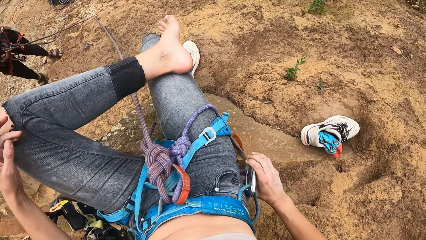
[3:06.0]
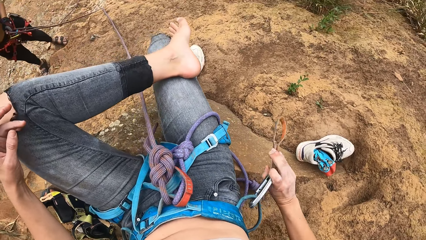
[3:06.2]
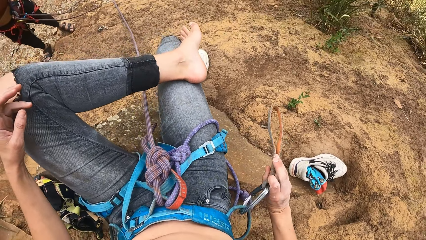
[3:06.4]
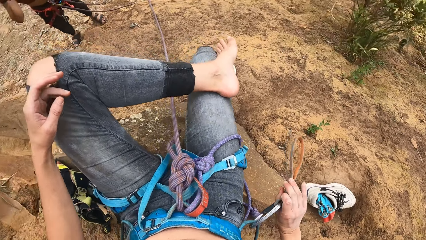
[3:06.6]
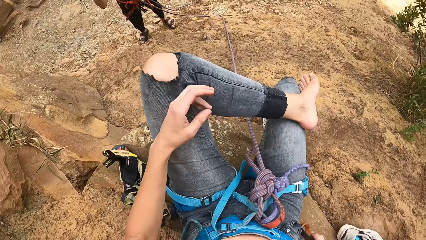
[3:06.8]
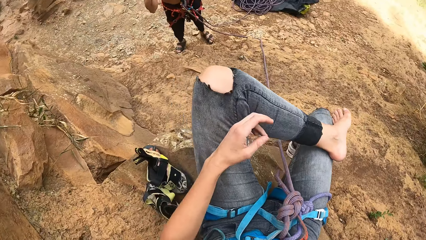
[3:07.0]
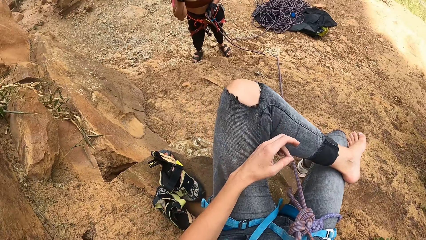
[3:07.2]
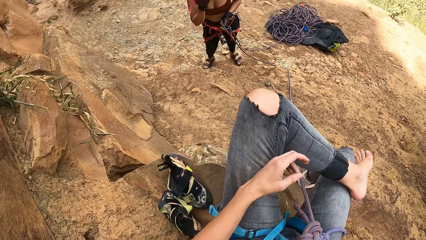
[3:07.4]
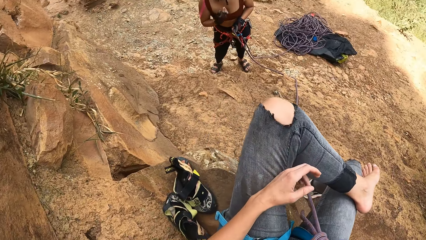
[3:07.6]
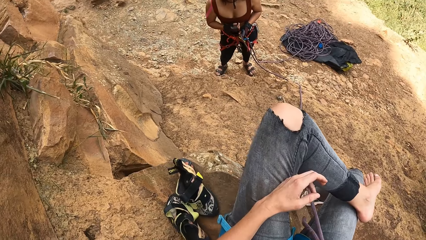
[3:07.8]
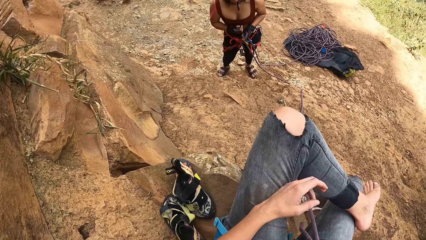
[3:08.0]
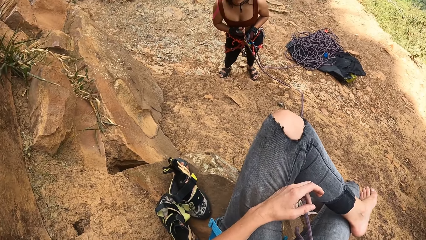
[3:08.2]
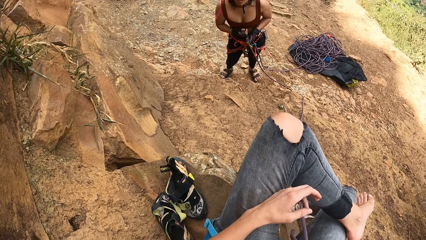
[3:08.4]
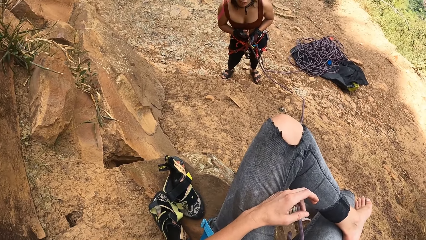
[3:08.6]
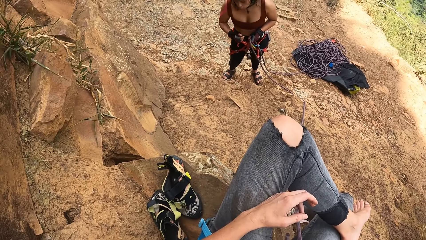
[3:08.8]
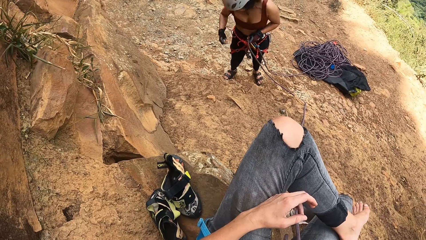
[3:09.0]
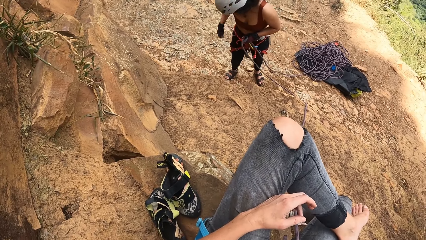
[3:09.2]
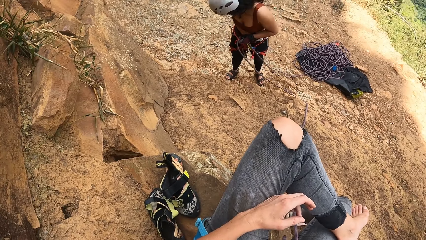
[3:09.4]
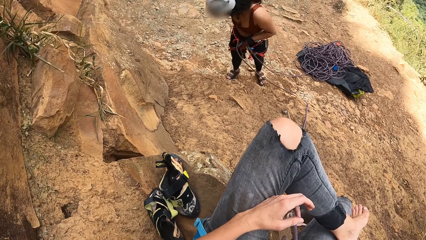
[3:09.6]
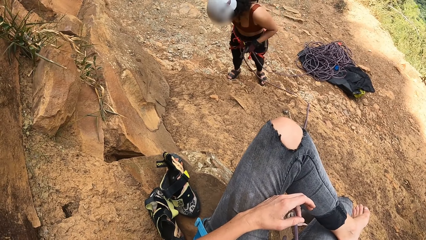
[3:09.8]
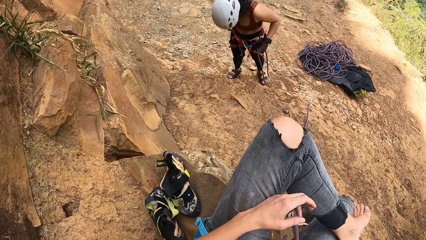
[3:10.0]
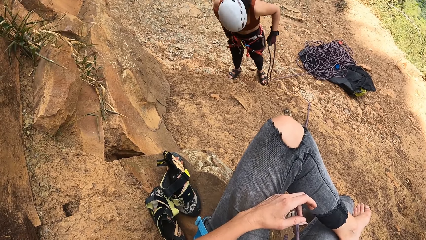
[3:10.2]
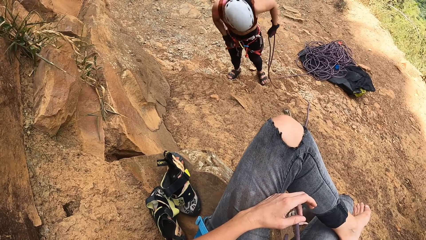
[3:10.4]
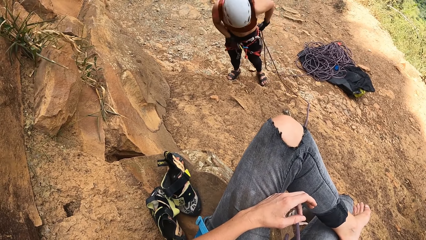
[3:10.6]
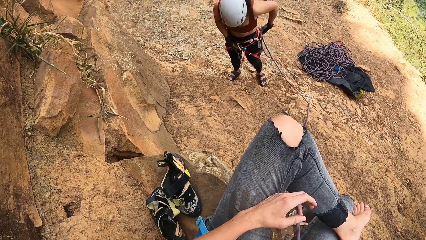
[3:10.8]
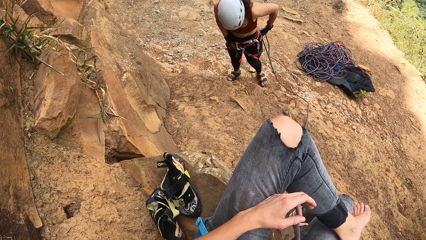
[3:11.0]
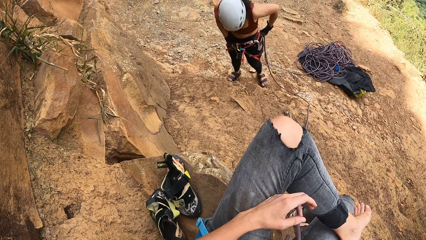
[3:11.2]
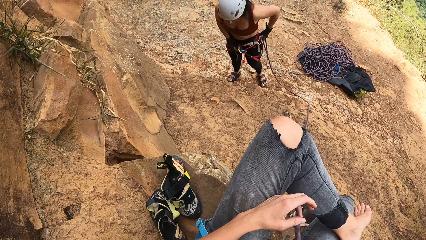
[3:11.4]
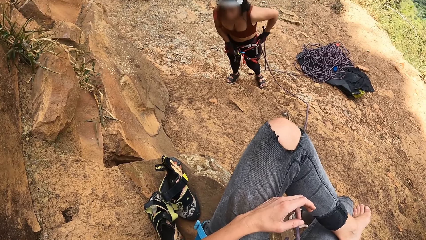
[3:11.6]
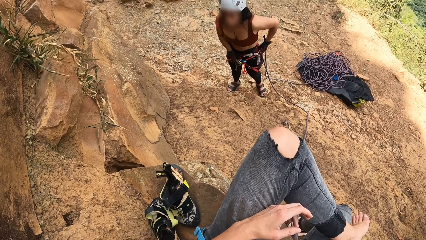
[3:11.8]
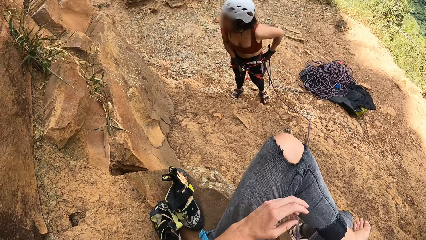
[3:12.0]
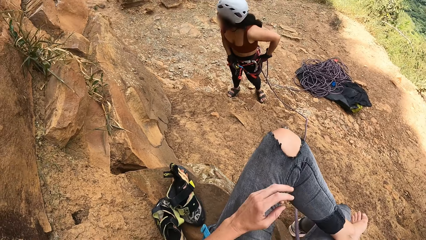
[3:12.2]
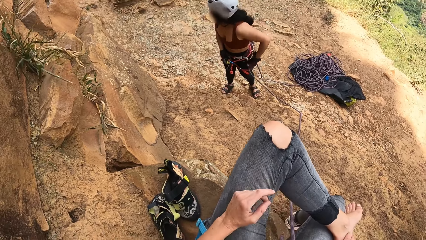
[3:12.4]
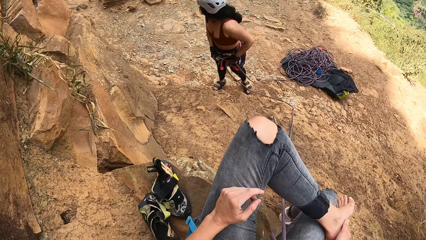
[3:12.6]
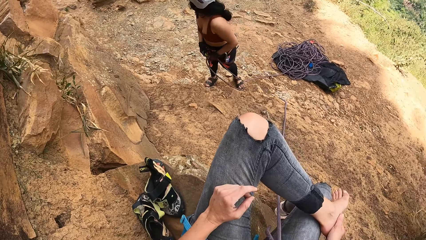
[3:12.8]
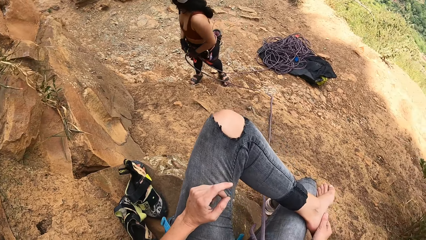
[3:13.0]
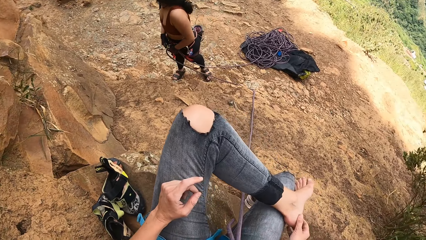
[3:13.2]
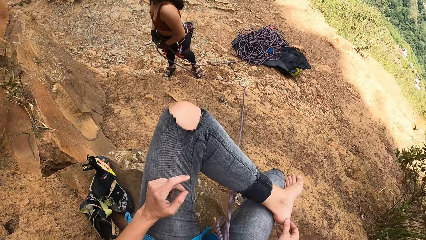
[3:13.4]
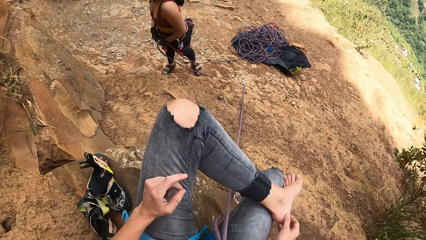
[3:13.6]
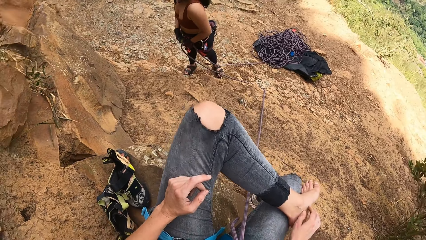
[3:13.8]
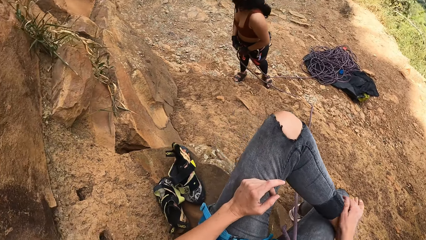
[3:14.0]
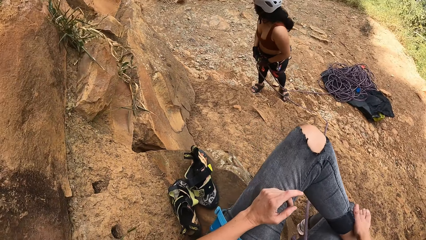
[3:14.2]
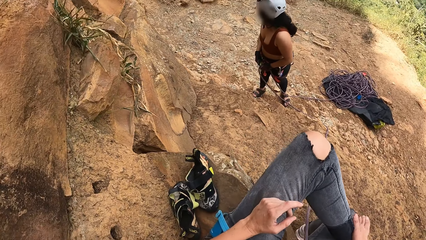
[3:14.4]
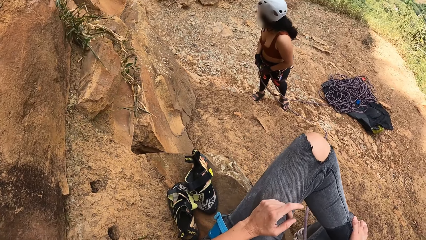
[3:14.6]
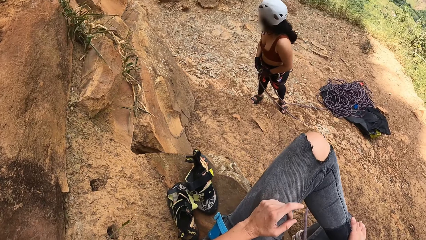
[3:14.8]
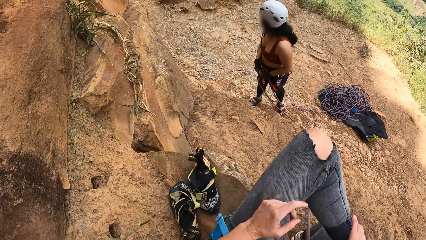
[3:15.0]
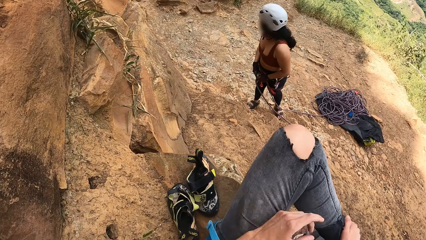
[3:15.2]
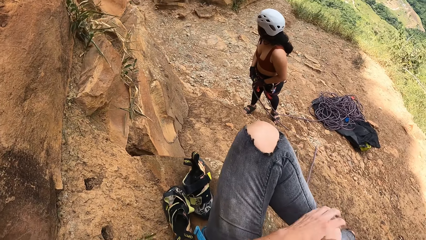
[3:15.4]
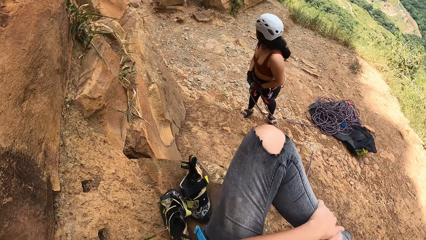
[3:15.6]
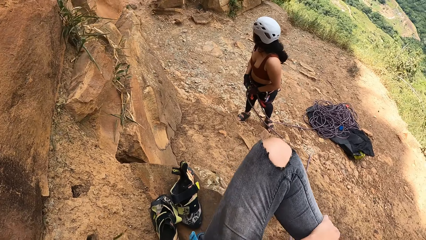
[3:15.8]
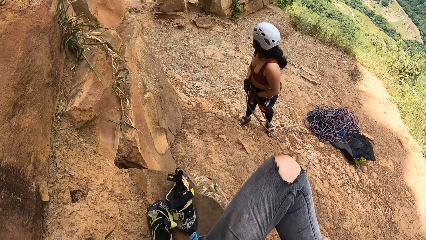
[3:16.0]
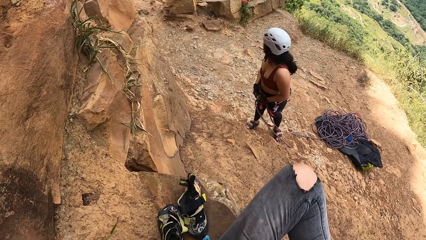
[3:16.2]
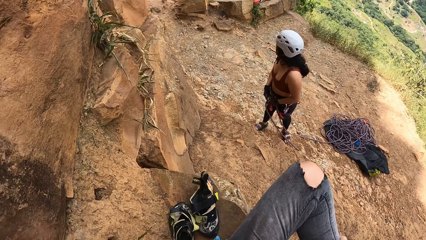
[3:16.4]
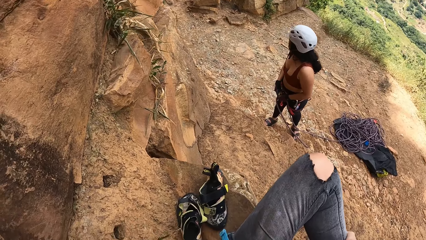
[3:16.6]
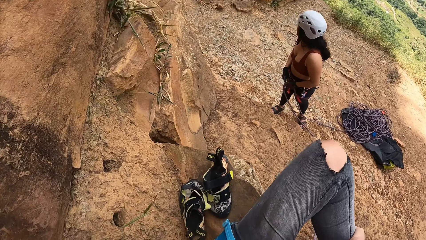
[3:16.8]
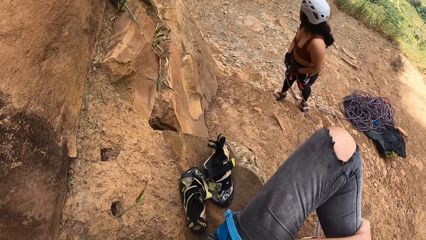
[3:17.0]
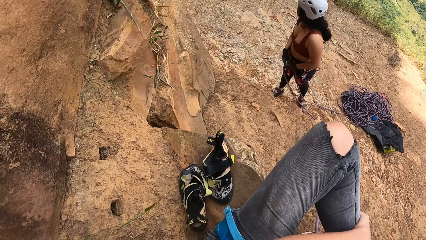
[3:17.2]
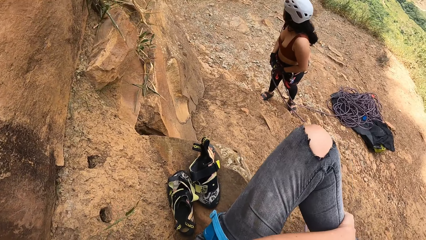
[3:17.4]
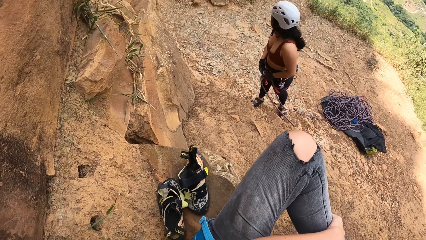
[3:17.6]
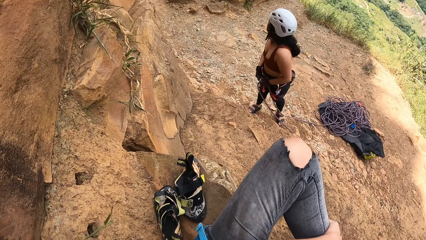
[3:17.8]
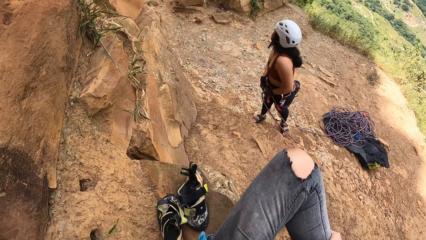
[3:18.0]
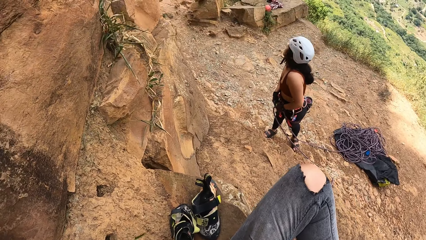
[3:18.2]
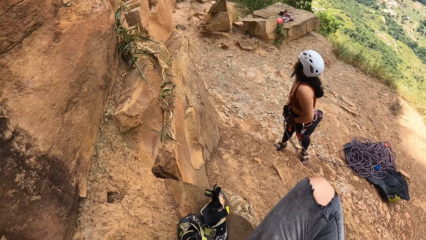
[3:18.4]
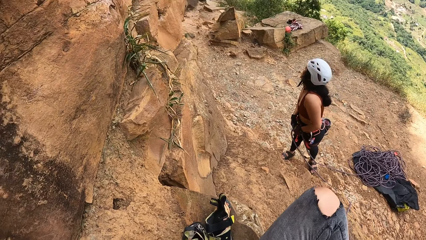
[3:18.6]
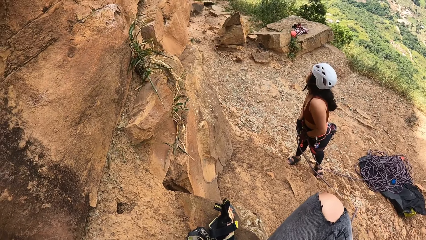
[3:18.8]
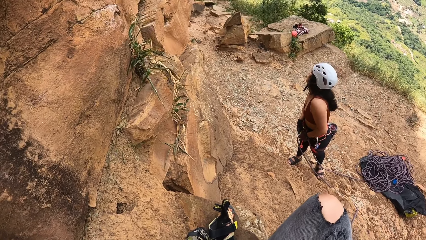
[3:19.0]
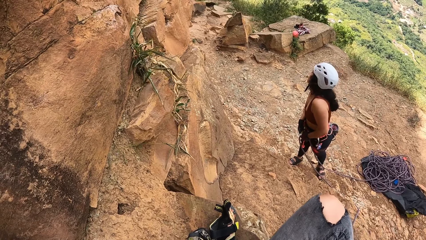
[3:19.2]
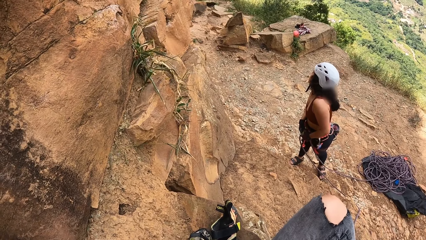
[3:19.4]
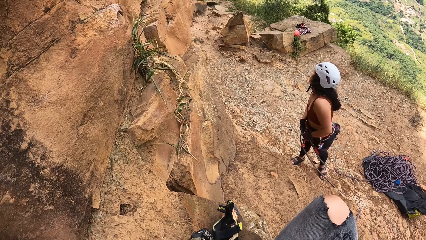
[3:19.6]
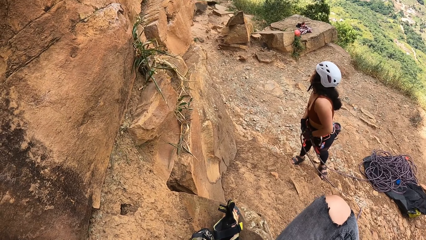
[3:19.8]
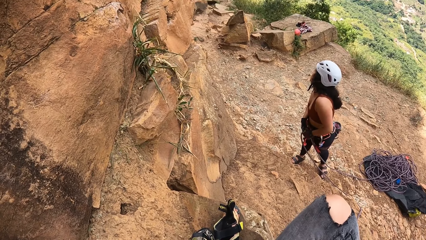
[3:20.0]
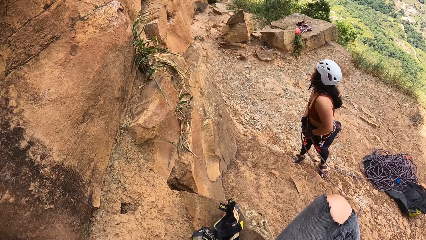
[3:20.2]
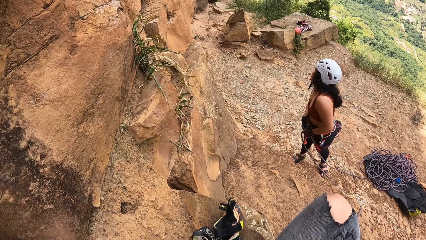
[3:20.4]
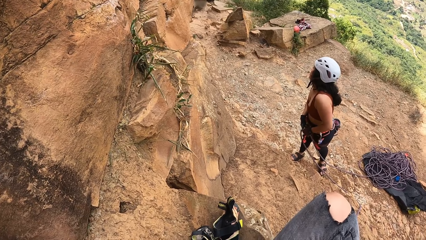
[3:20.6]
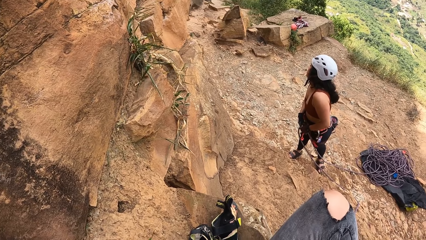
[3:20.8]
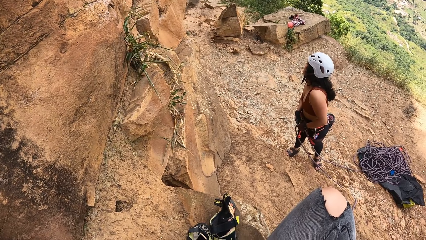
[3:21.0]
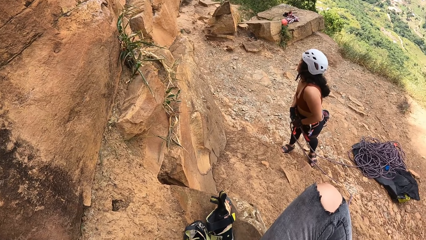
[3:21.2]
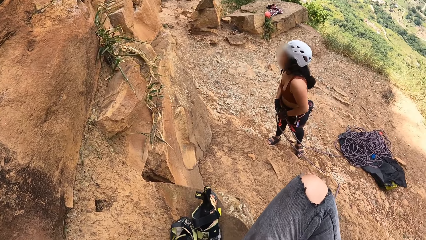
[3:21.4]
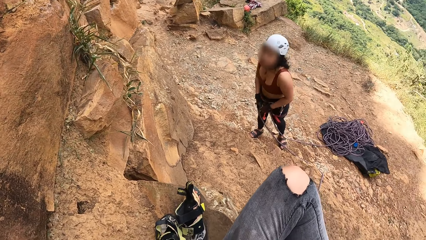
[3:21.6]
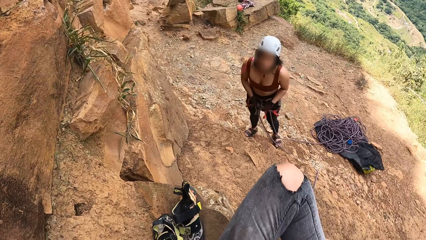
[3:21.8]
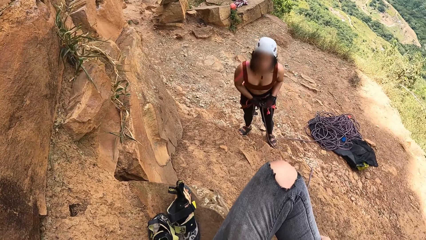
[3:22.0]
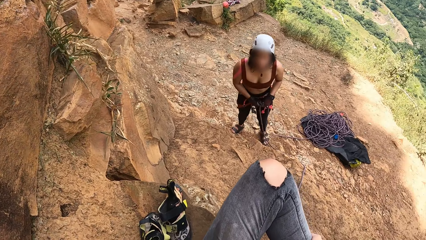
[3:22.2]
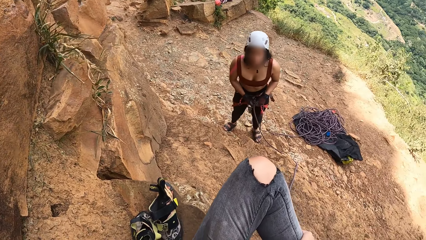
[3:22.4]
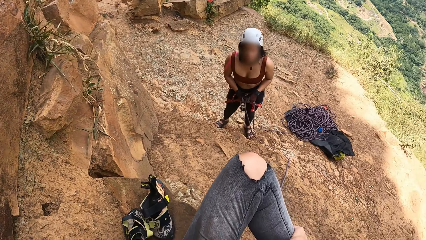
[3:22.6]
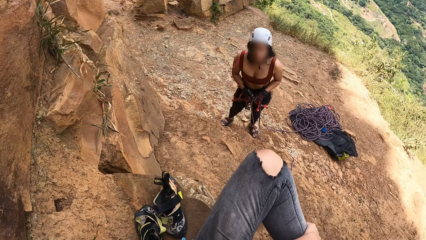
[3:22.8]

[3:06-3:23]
The camera wearer touches the rope. They pull the rope. They look at a woman.
